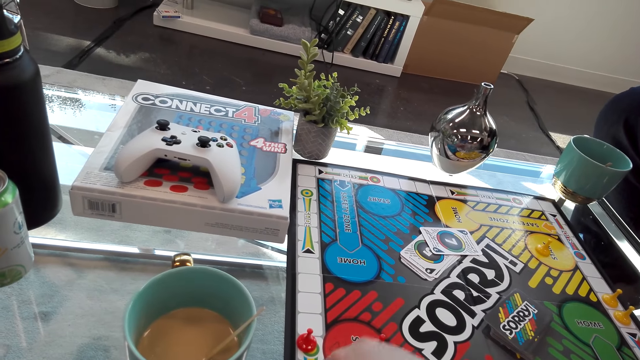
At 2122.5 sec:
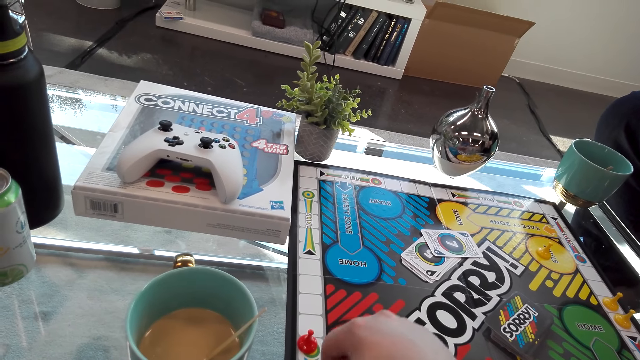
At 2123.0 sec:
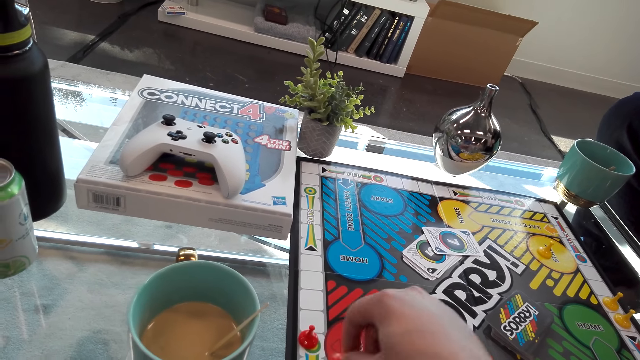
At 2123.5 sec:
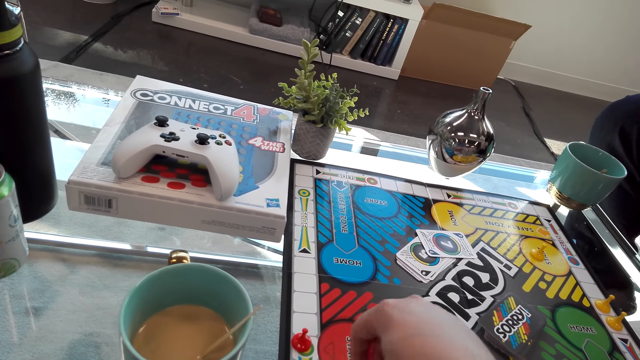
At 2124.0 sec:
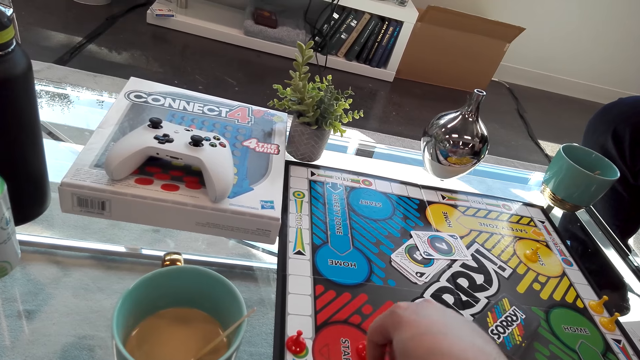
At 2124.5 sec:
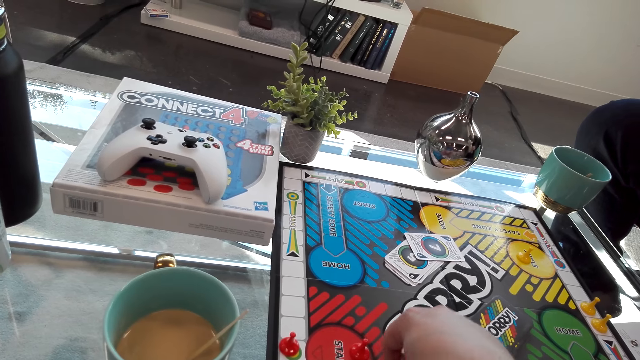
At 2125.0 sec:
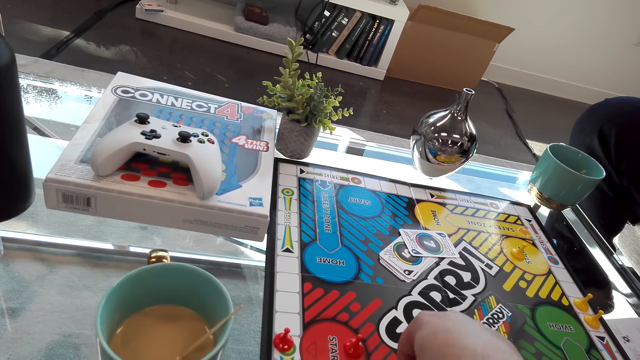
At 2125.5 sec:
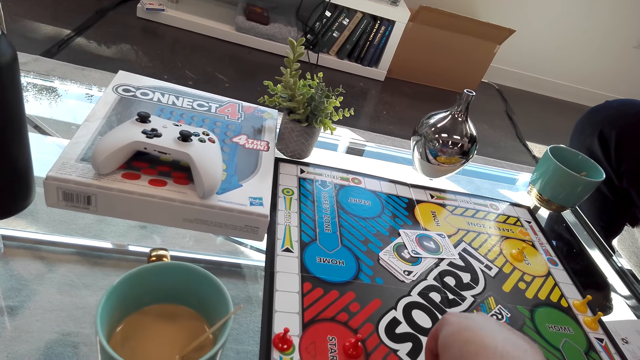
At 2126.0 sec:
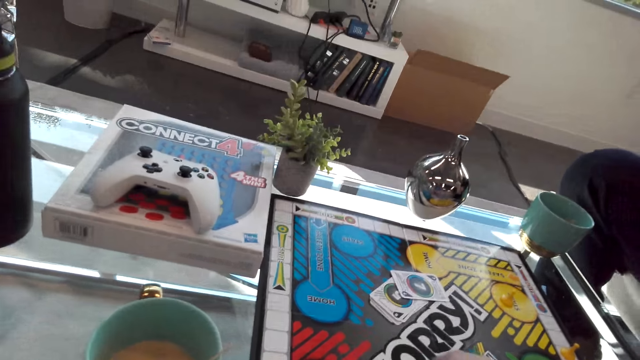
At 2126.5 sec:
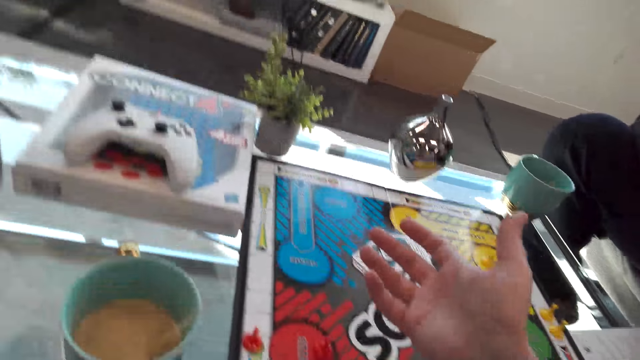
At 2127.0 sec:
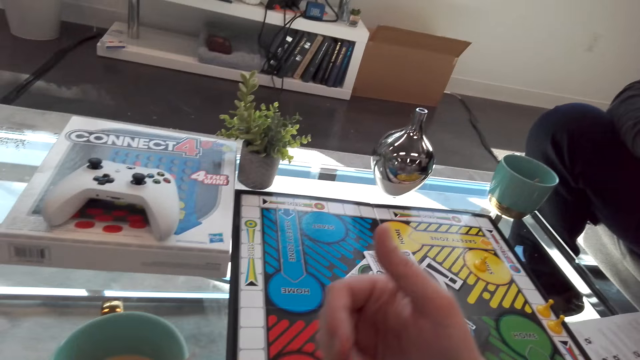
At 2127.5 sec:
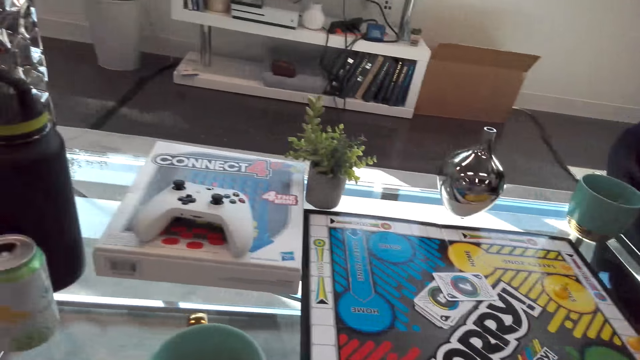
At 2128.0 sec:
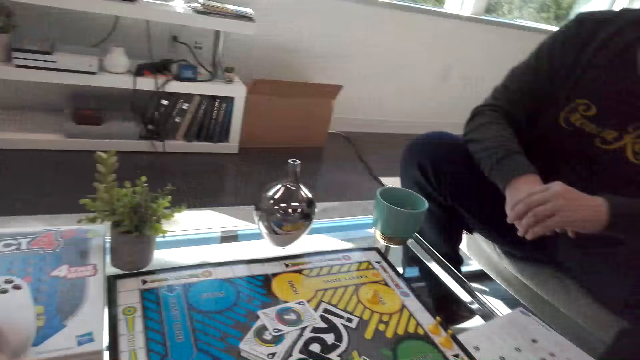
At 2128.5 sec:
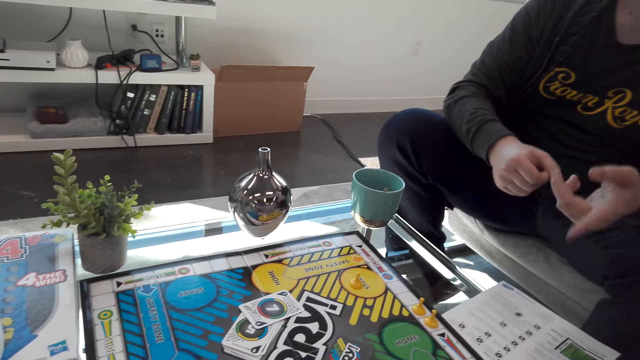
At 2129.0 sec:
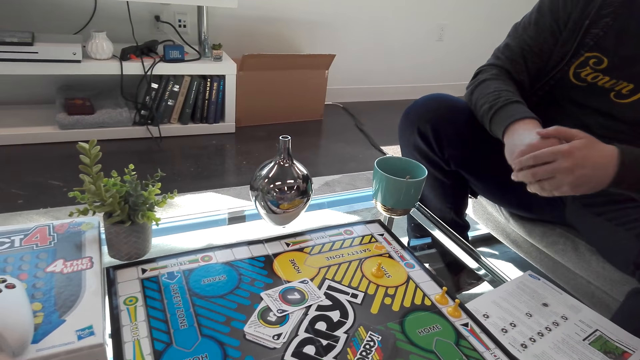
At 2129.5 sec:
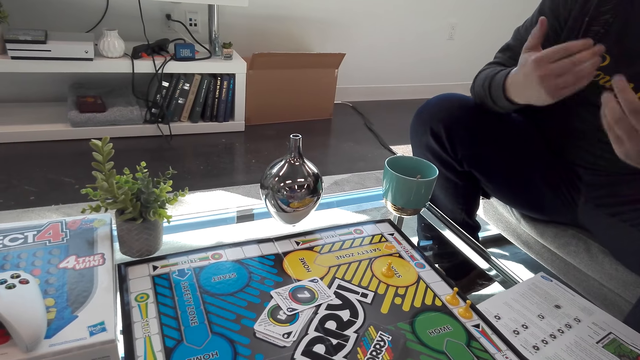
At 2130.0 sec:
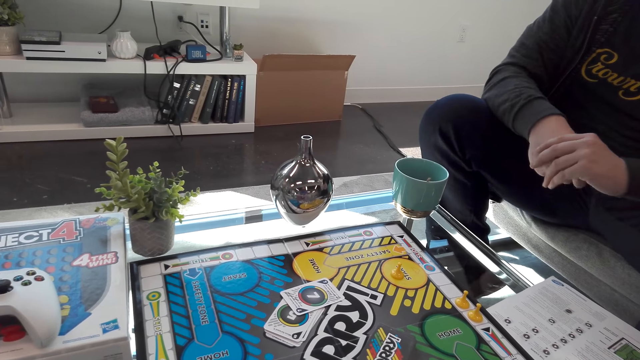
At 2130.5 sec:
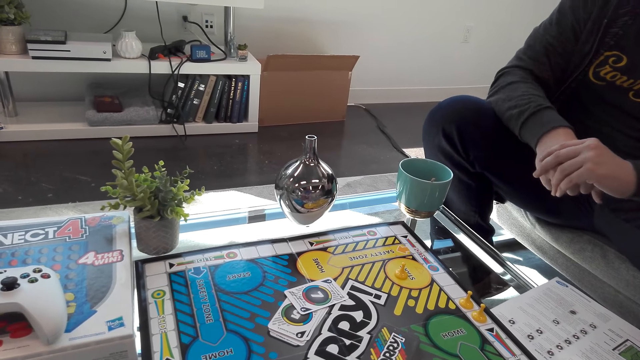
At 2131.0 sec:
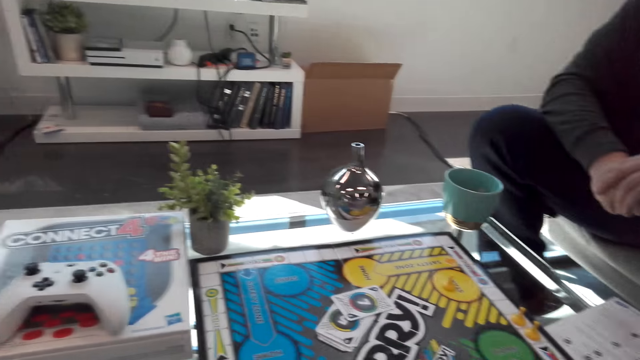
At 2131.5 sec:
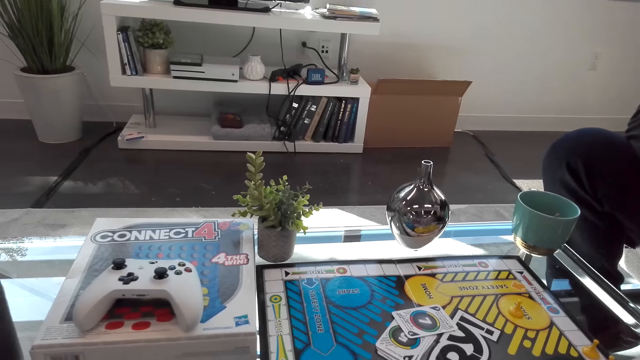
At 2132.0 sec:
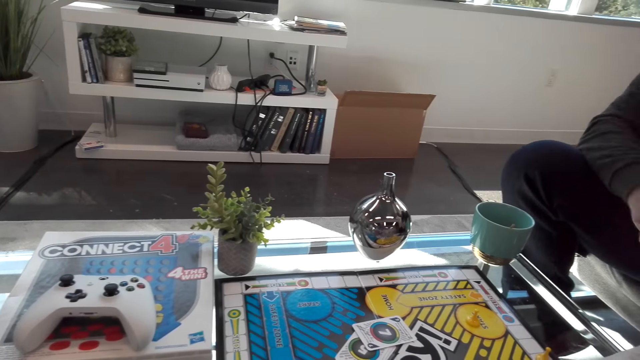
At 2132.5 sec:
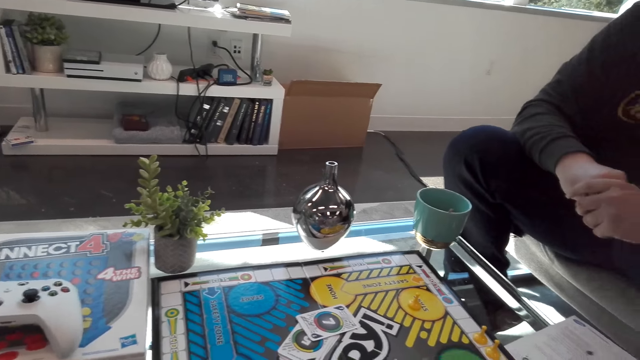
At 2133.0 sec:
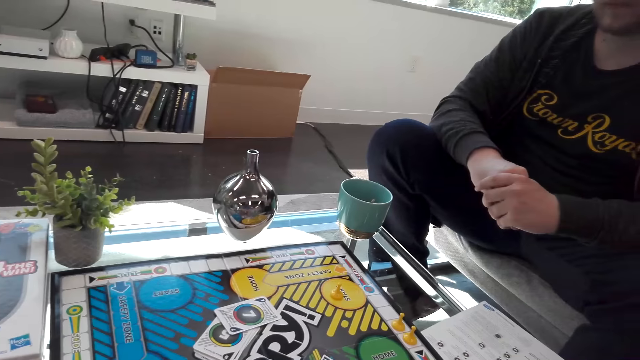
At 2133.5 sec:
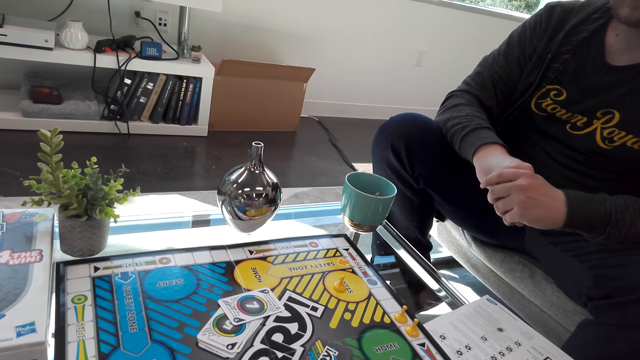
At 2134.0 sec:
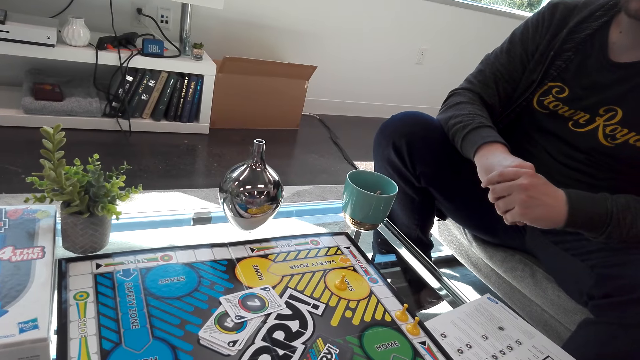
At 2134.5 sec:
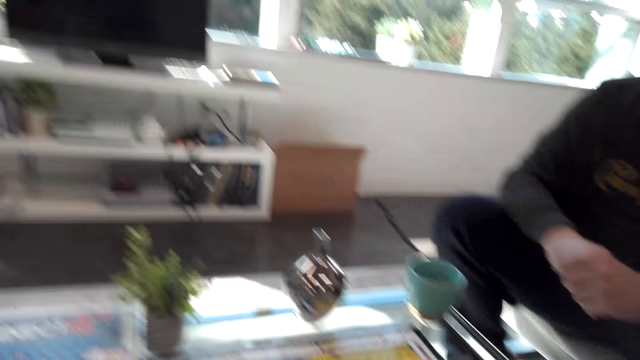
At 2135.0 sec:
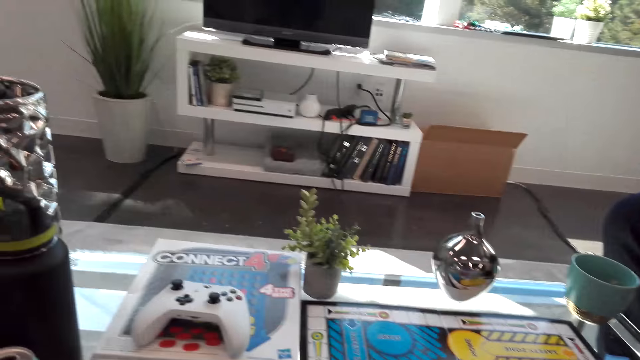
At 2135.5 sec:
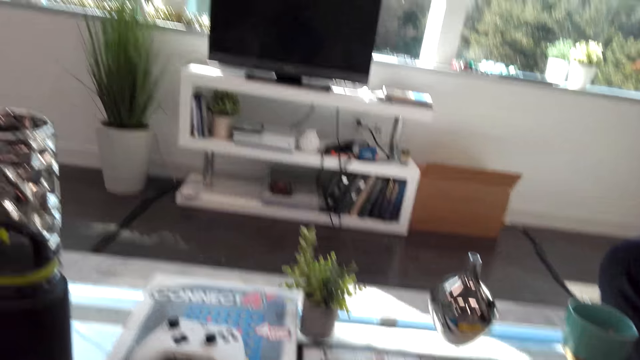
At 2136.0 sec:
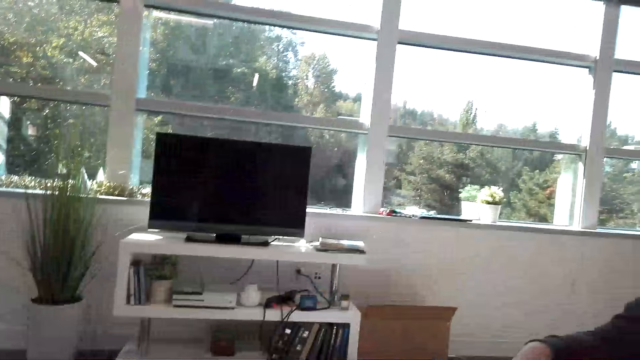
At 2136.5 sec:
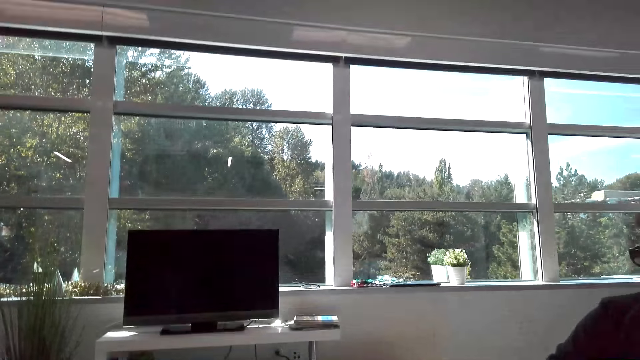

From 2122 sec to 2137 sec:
The camera wearer looks at the hand. A man interacts with the camera wearer. The man moves the hands. The camera wearer looks around.

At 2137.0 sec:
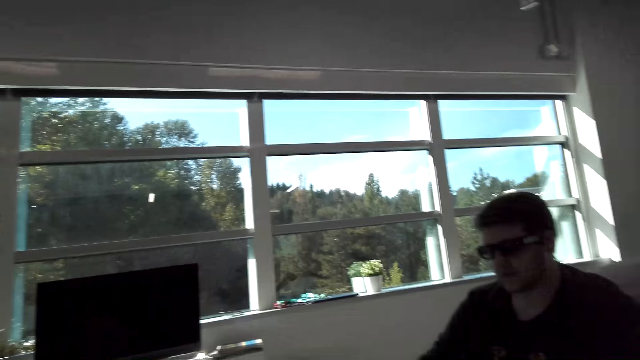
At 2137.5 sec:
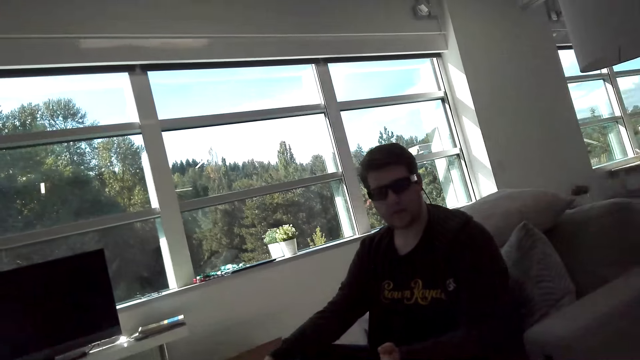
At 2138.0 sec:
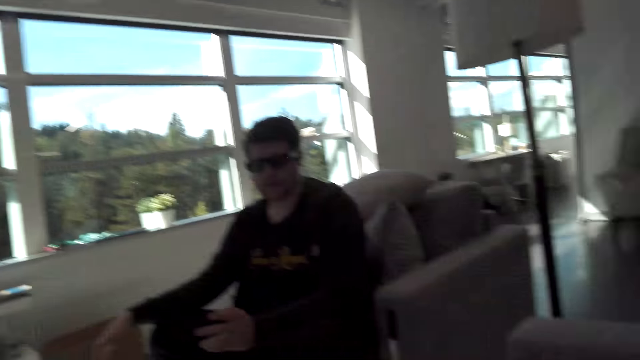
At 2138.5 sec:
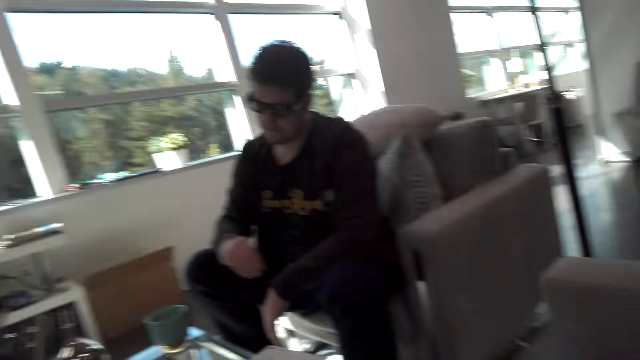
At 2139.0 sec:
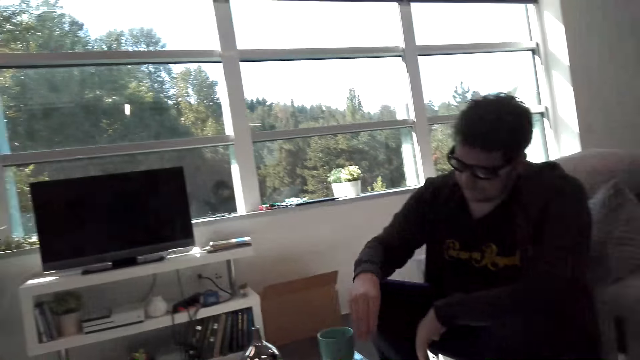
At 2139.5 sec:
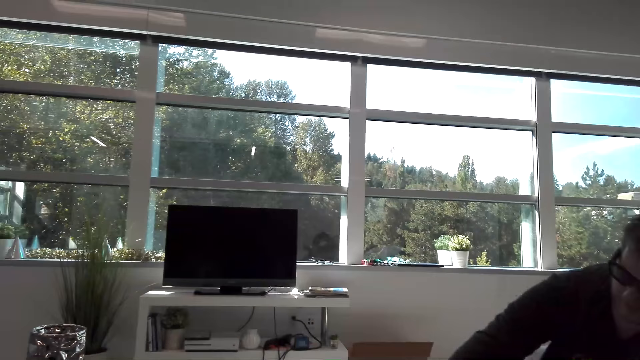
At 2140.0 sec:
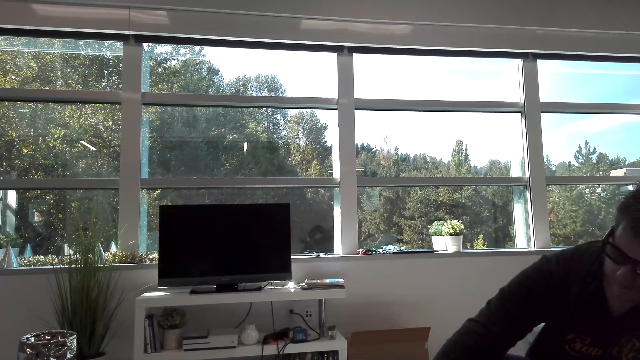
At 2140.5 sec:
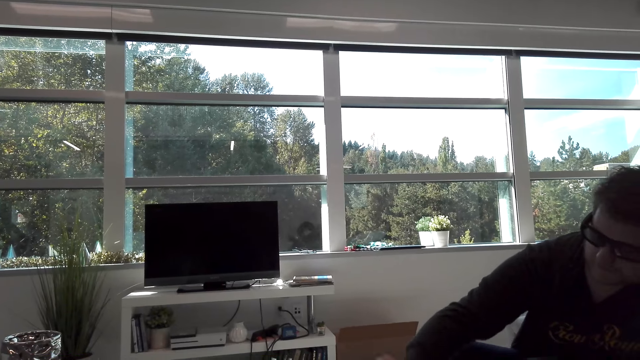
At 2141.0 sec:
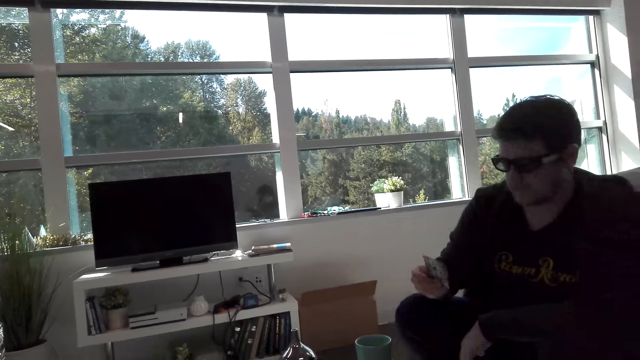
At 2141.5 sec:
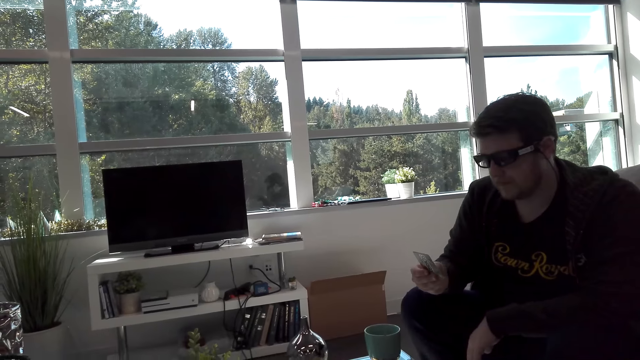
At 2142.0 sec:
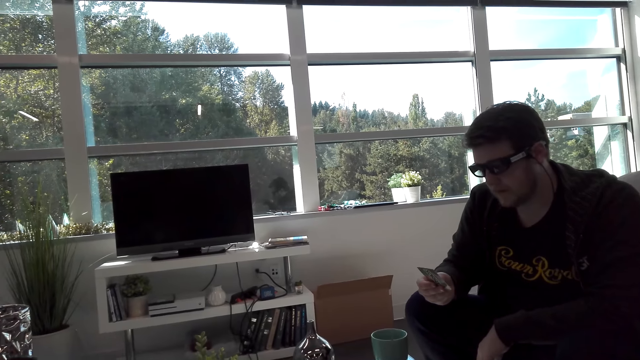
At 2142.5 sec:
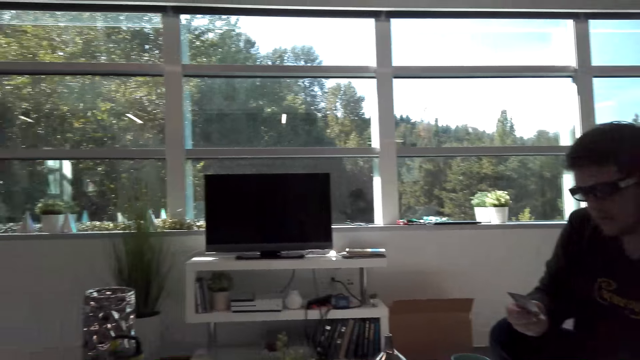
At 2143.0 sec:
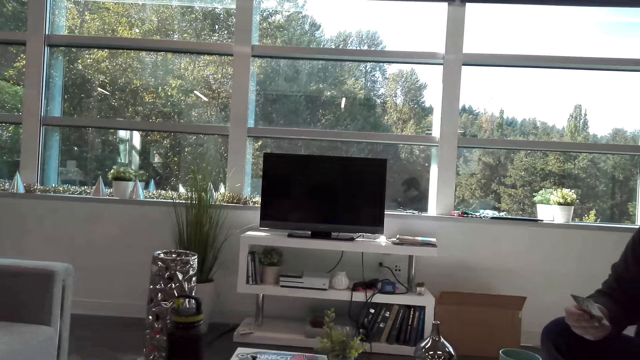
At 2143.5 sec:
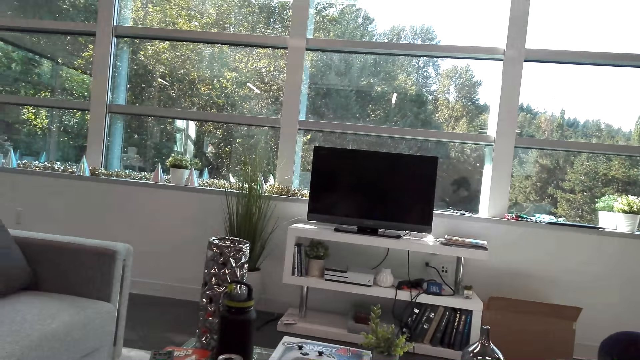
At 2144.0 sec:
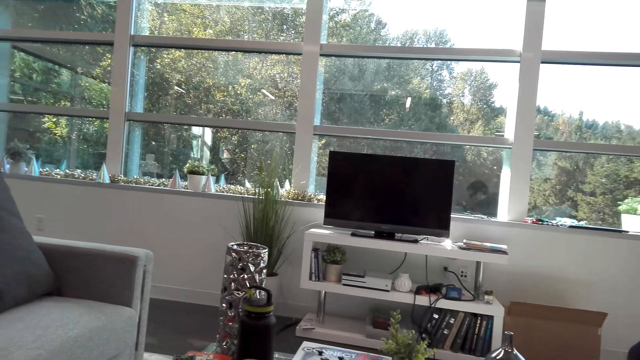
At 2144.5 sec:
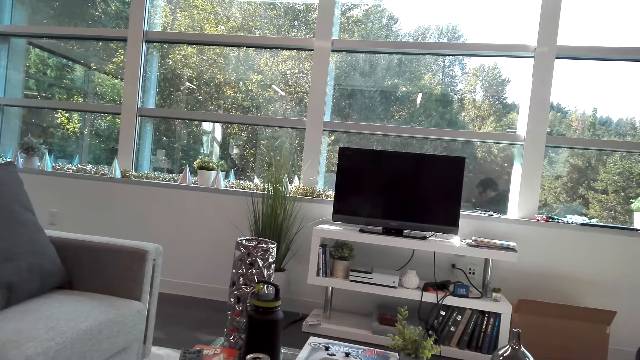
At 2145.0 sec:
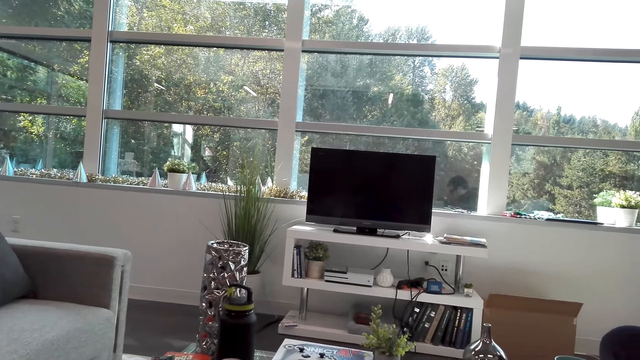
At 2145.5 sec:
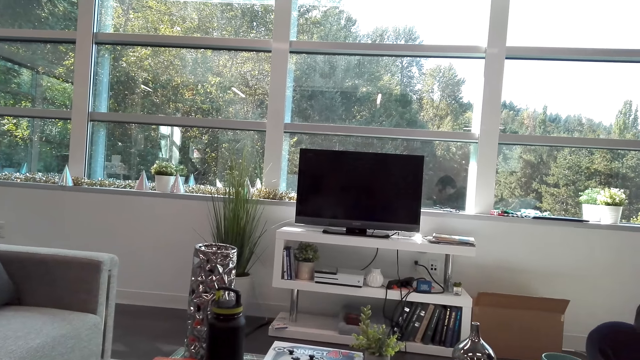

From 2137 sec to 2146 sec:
A man picks a card. The camera wearer looks around.
